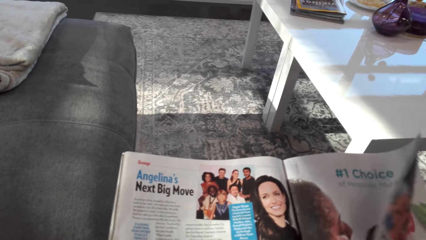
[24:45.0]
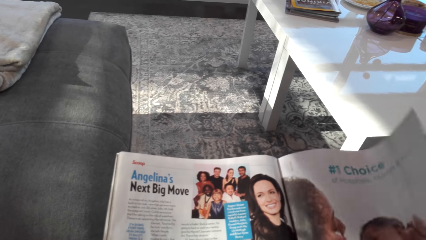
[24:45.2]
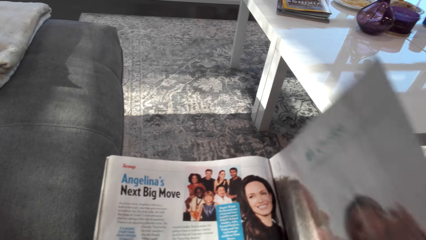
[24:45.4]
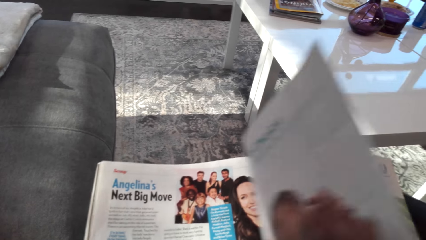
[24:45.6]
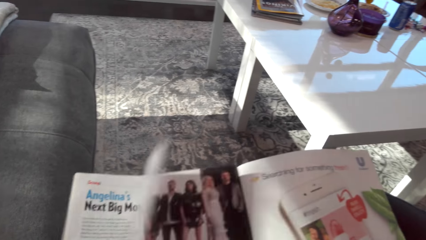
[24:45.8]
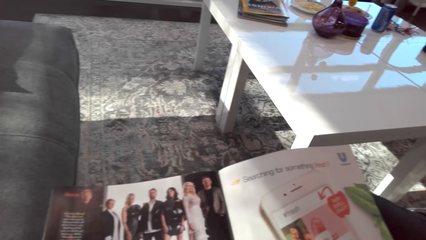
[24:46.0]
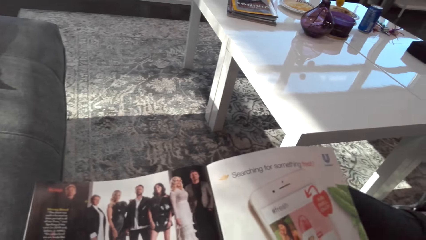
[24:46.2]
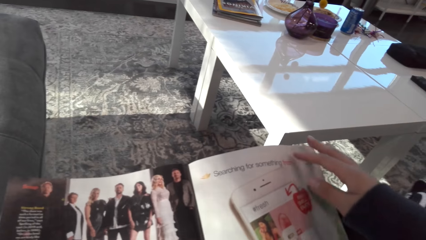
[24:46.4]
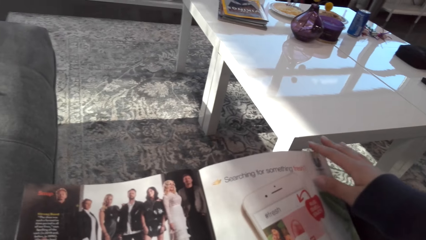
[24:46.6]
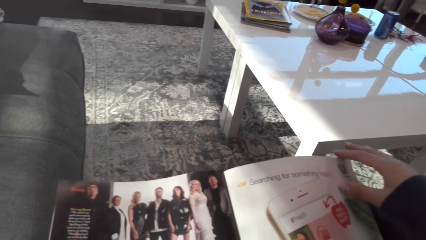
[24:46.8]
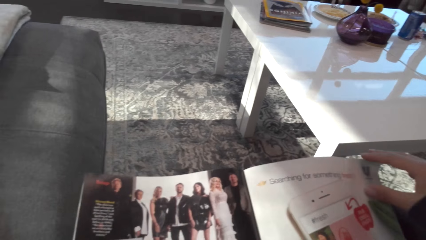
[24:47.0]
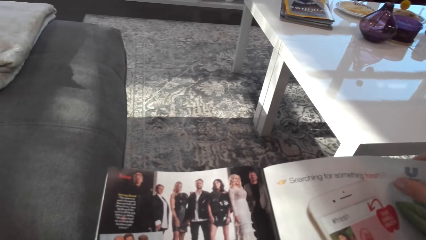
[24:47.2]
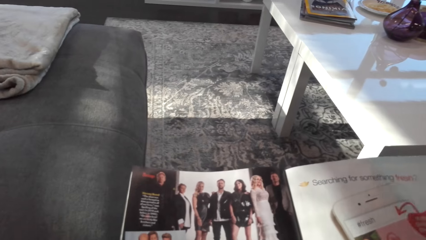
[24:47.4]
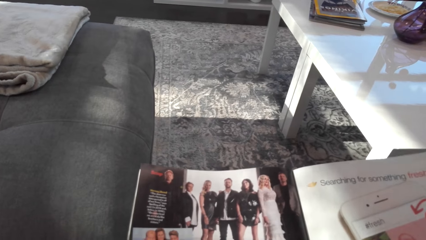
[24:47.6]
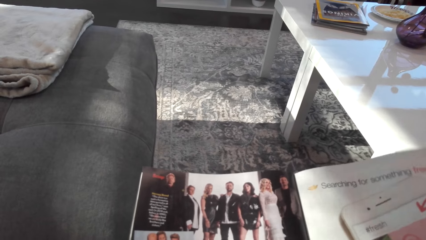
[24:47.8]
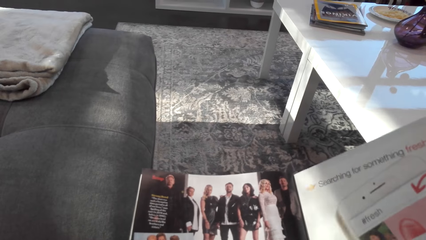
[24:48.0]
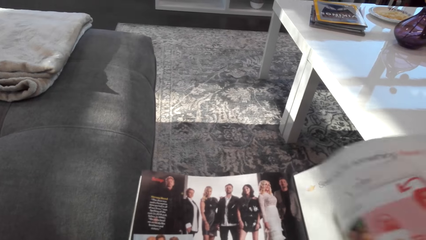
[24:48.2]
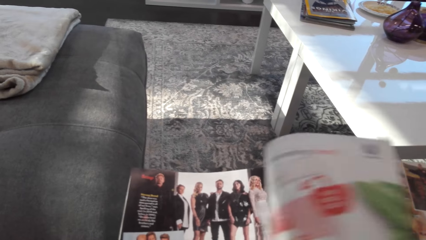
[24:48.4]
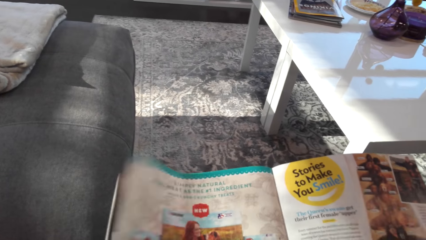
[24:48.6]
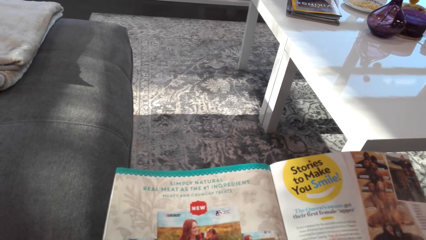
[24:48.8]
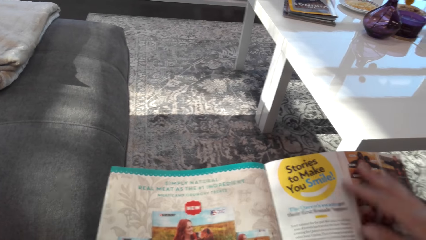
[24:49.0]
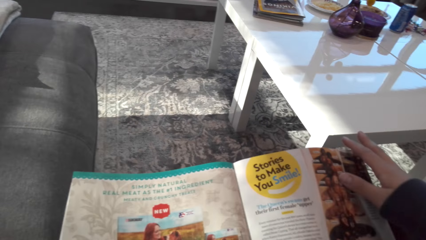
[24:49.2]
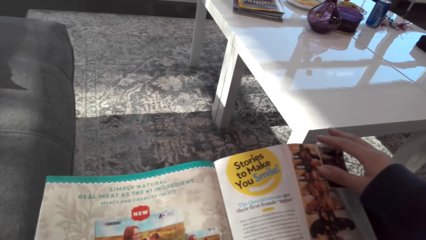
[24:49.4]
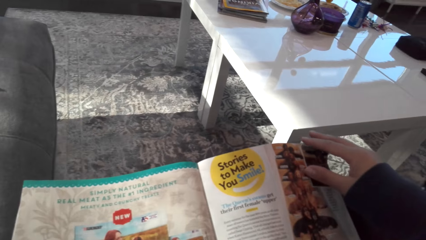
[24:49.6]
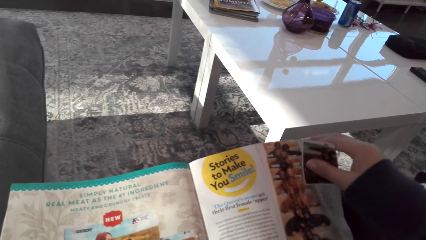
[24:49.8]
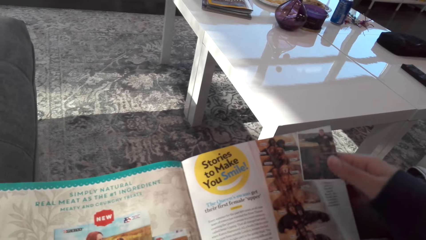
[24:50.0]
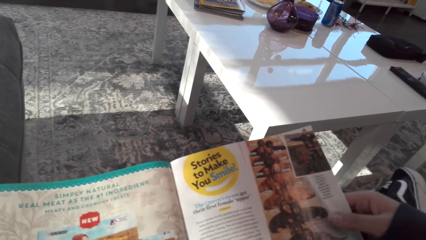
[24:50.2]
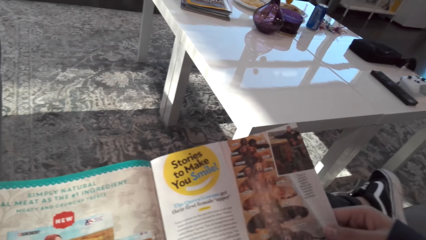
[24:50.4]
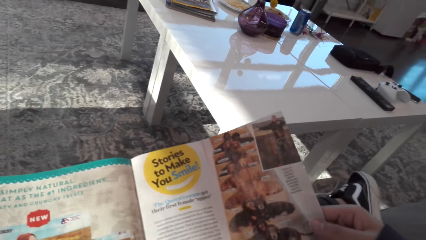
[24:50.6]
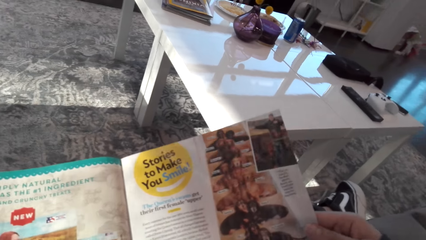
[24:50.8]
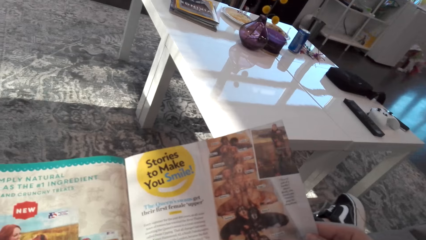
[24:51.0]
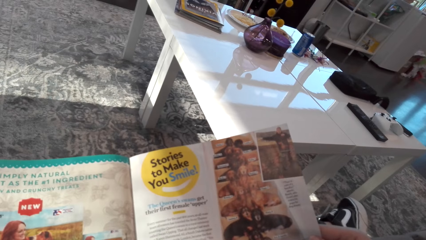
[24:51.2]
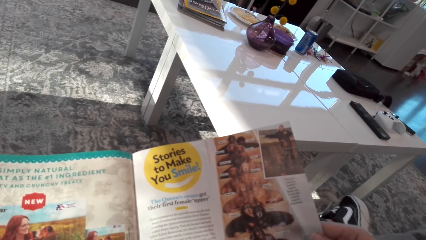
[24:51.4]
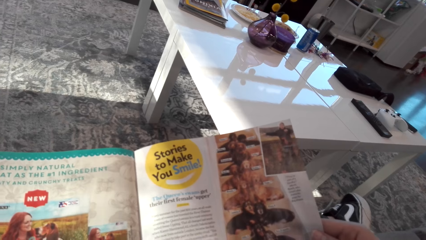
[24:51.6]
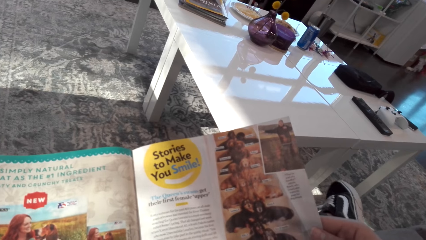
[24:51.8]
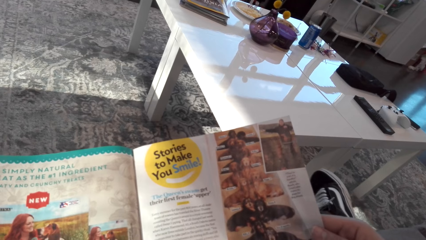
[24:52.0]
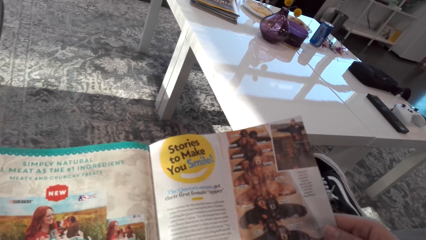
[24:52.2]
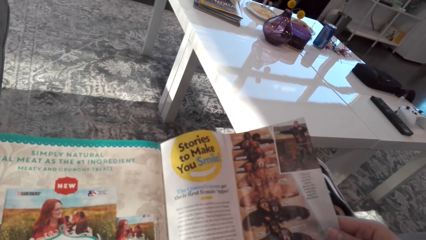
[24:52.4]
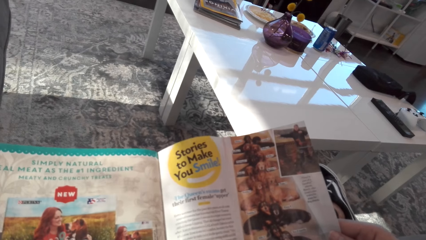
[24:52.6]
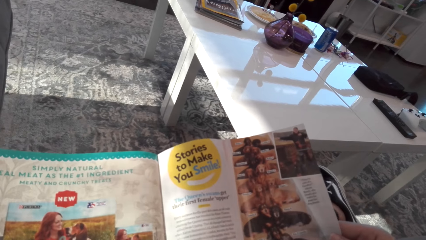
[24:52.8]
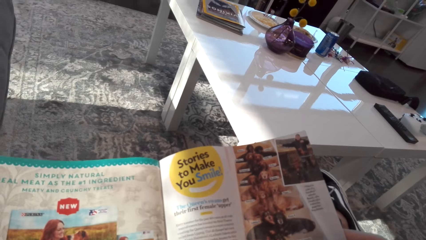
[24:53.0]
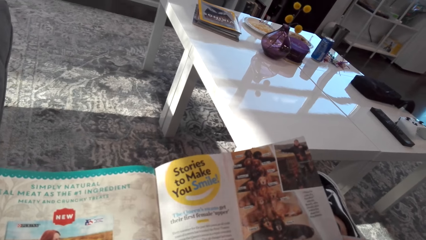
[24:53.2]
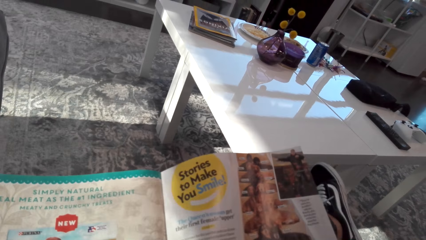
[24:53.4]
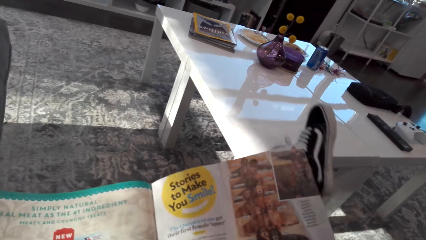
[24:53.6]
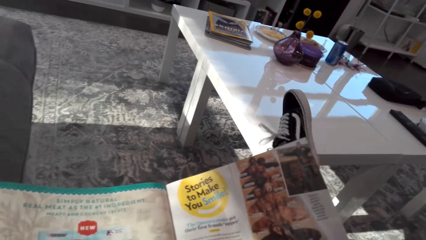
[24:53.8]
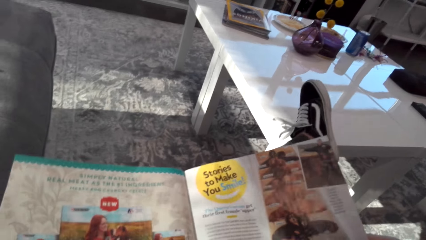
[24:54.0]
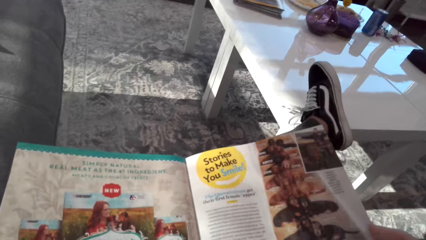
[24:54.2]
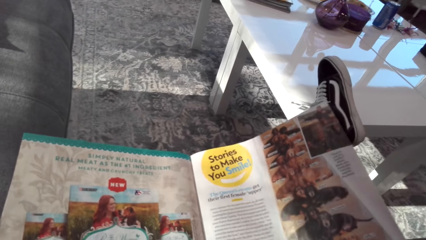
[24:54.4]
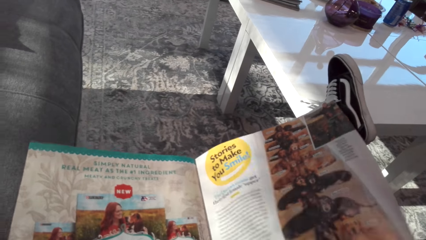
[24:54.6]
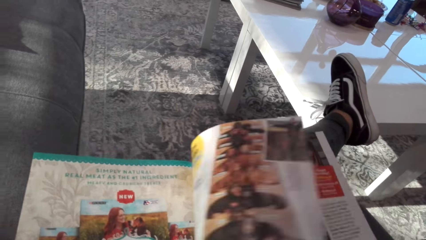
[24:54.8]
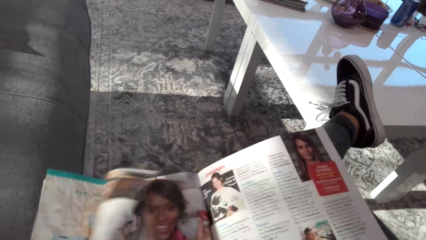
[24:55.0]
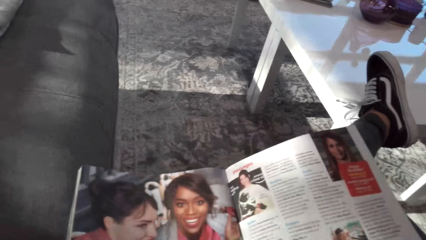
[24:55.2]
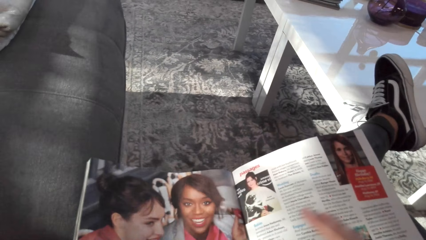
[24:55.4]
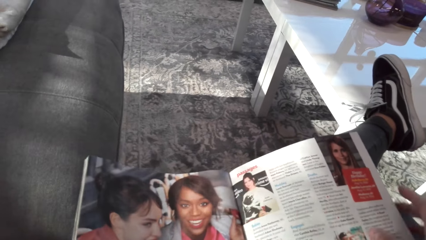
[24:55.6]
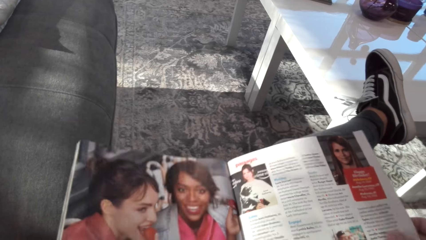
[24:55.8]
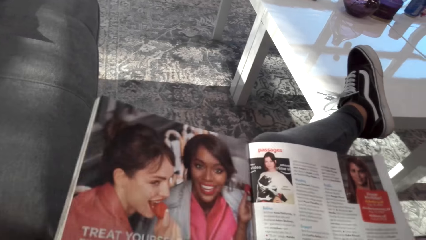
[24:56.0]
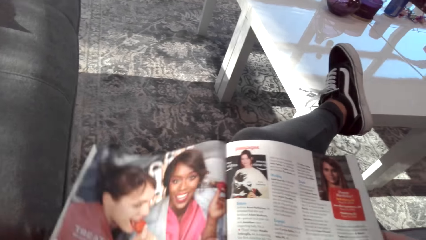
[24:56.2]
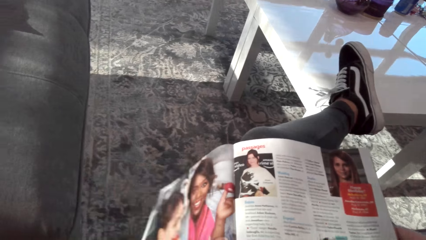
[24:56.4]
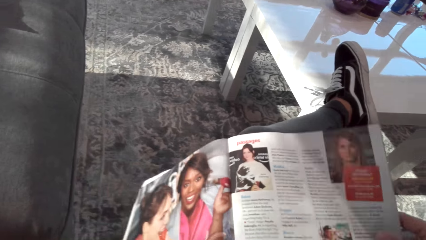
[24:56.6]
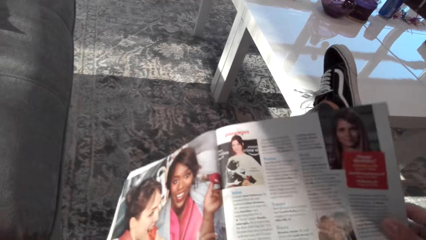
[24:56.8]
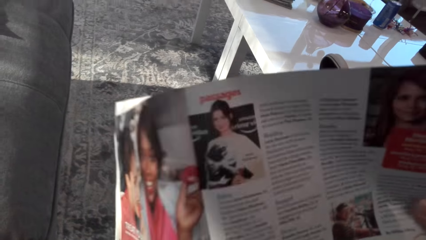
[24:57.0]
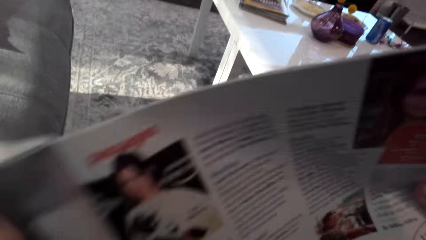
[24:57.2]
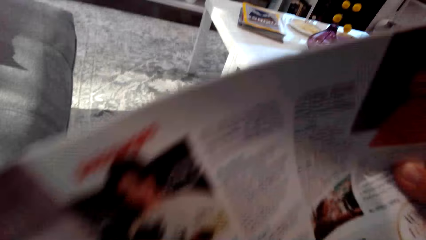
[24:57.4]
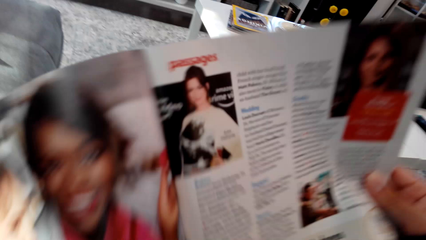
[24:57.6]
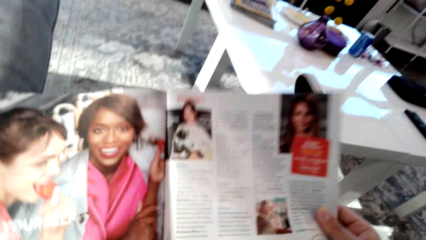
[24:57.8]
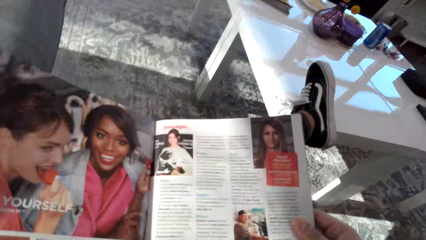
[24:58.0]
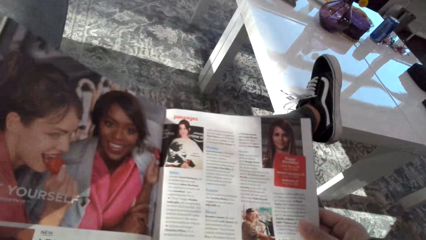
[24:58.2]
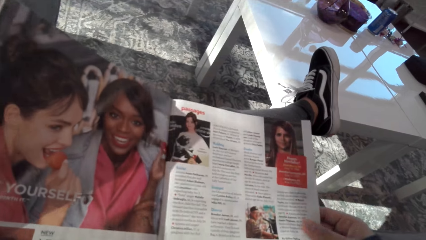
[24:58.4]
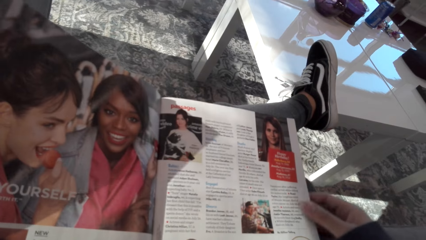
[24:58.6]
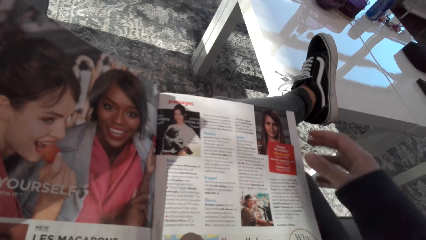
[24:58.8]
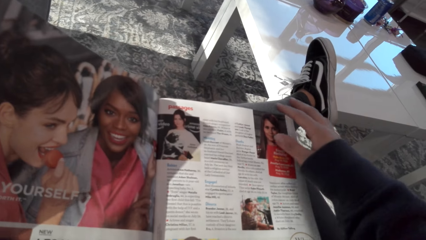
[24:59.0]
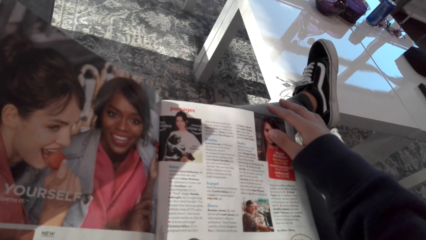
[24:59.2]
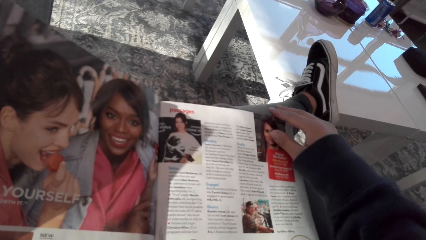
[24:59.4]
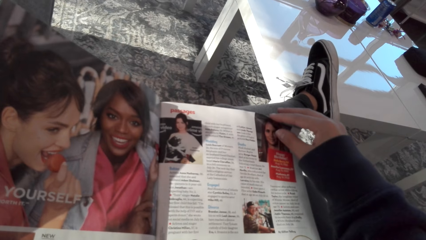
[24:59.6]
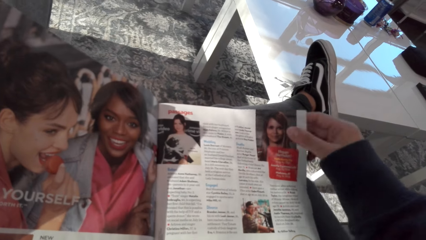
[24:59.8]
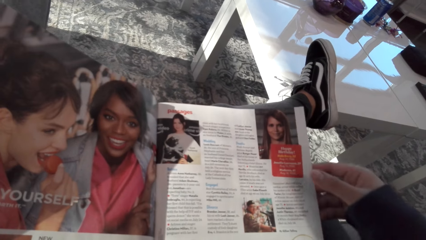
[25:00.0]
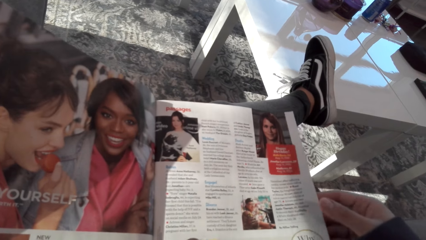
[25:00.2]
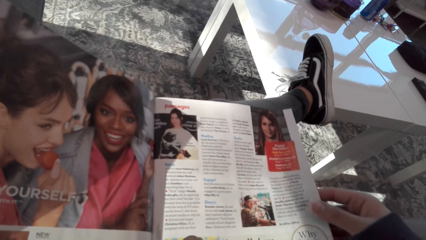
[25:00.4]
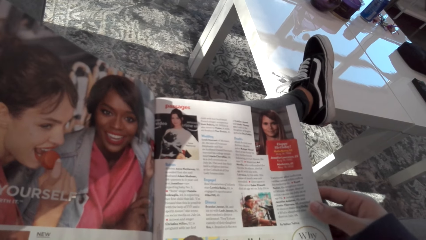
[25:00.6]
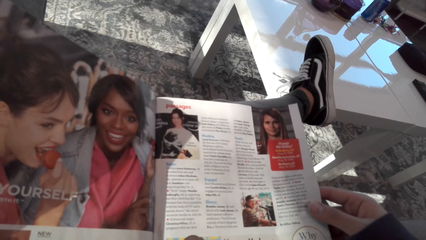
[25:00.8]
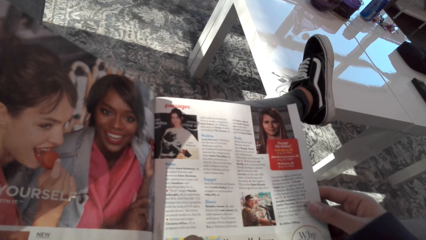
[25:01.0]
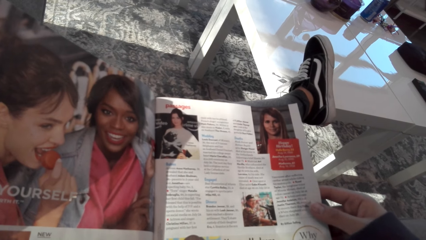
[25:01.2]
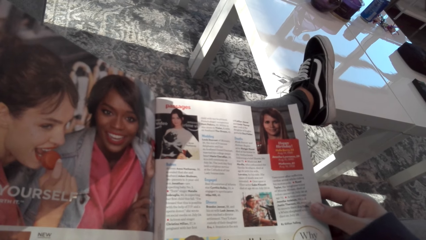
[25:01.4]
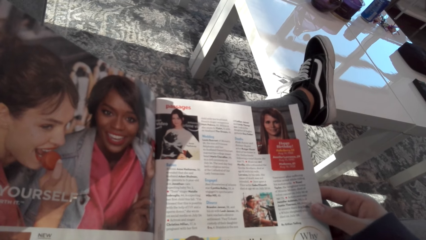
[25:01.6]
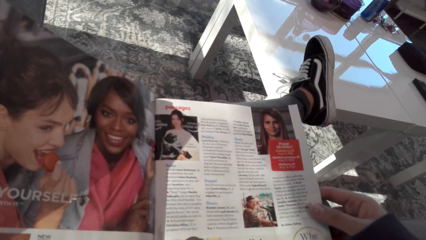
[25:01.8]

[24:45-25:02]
The camera wearer opens the magazine. They look at the magazine. They open the magazine. They look at the magazine. They put a leg on the table. They open the magazine. They look at the magazine. They lift the magazine and put the magazine on the lap.
